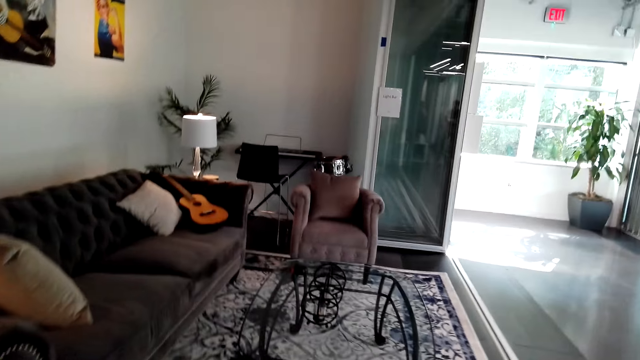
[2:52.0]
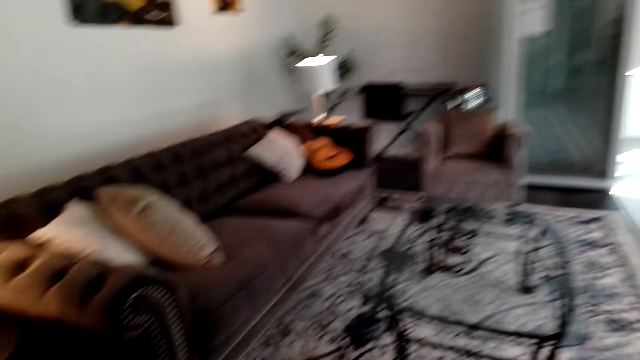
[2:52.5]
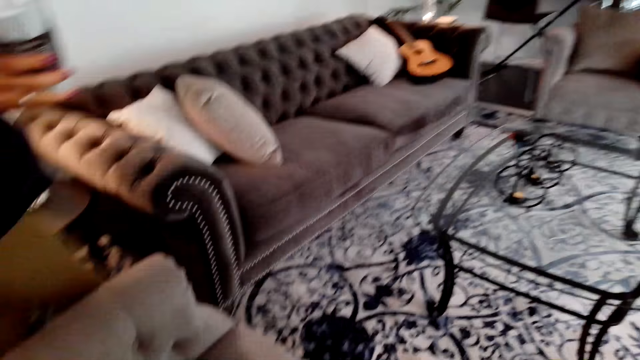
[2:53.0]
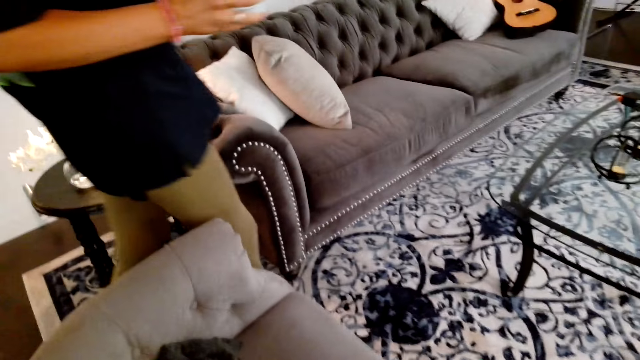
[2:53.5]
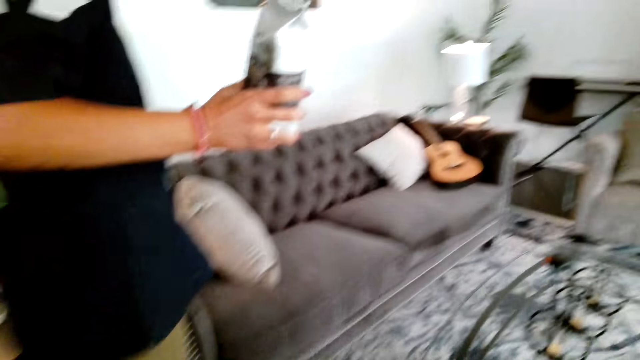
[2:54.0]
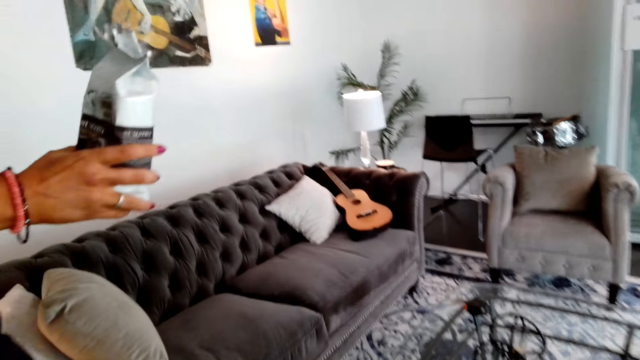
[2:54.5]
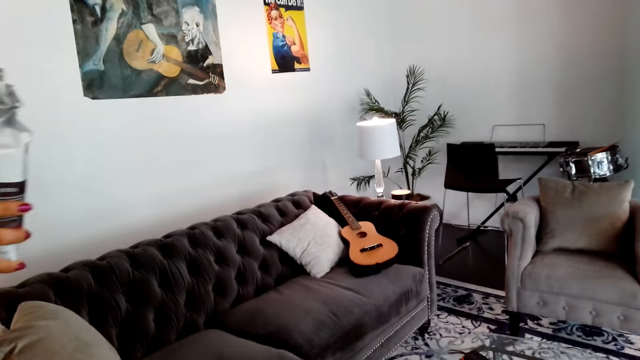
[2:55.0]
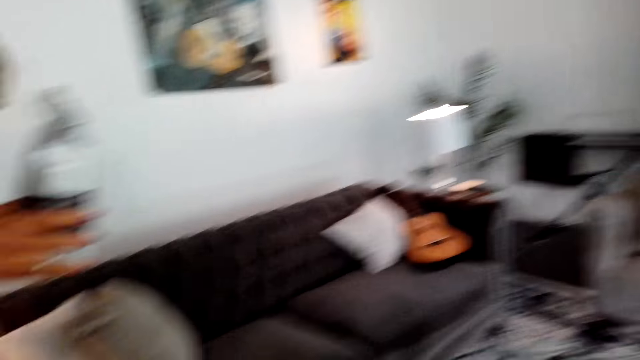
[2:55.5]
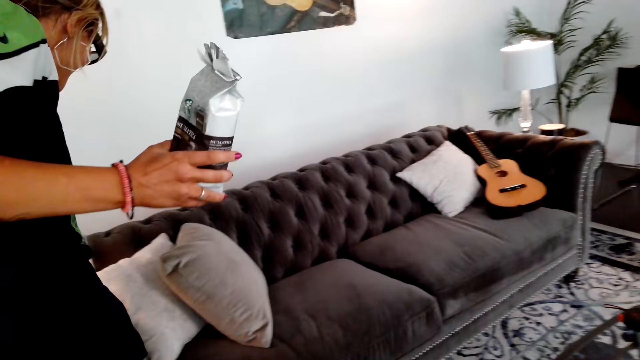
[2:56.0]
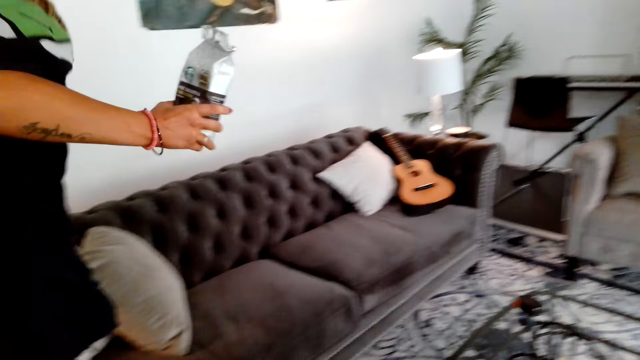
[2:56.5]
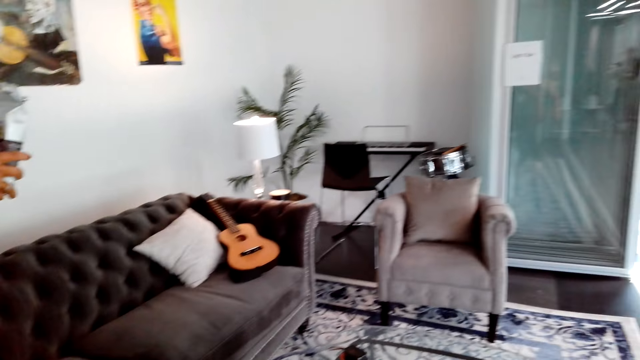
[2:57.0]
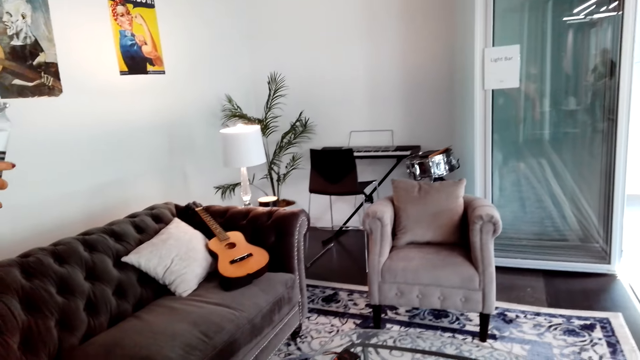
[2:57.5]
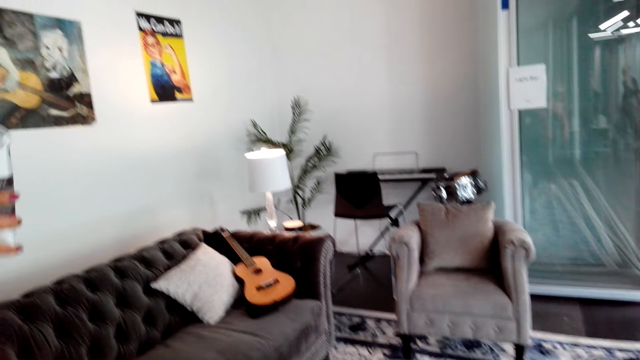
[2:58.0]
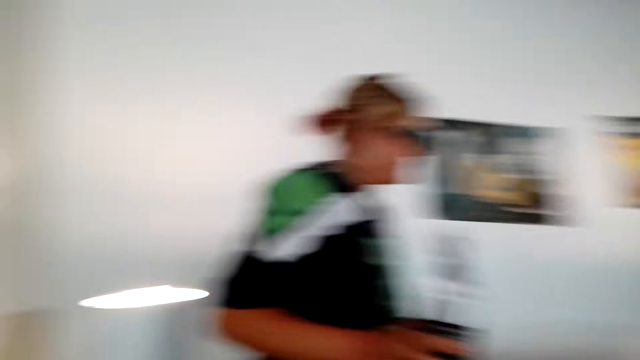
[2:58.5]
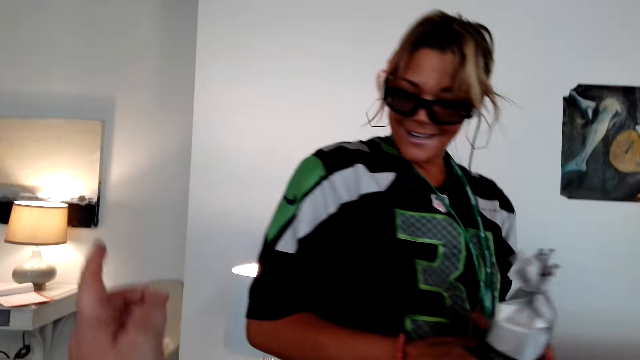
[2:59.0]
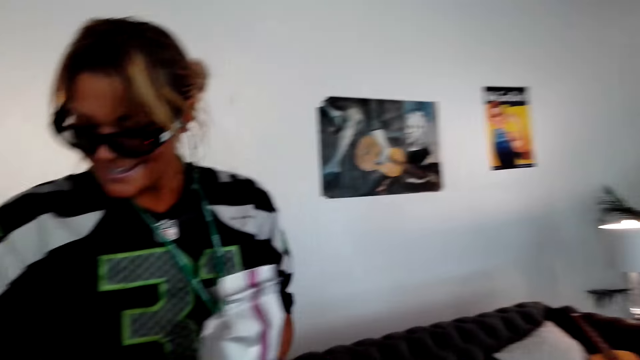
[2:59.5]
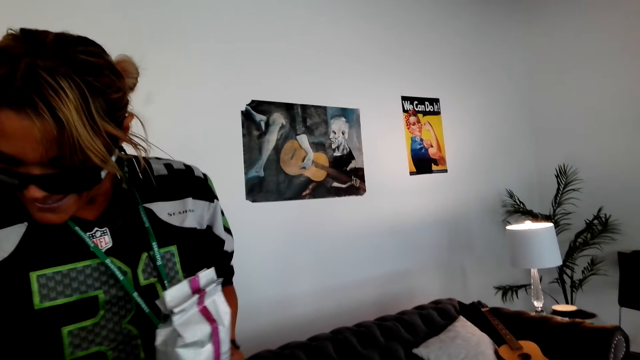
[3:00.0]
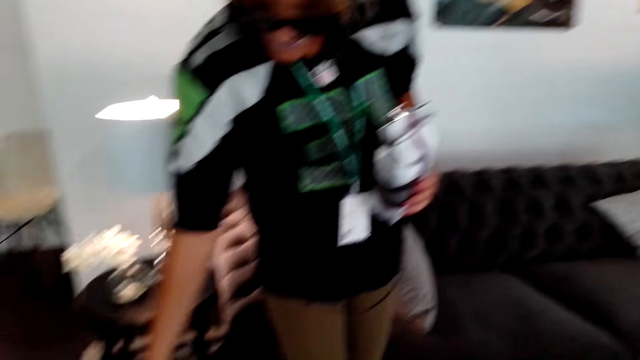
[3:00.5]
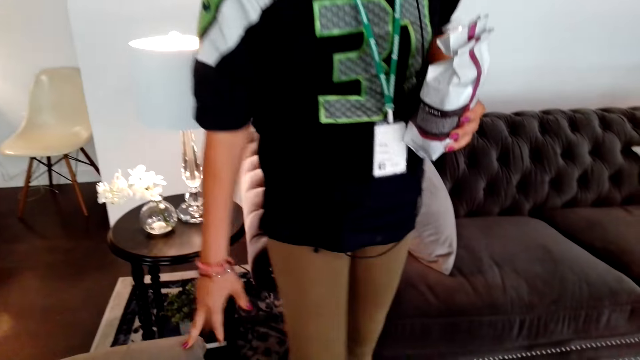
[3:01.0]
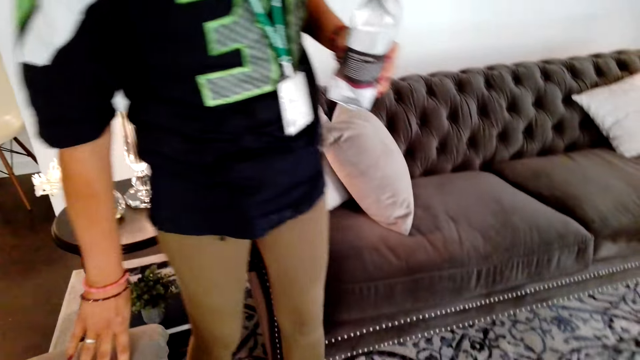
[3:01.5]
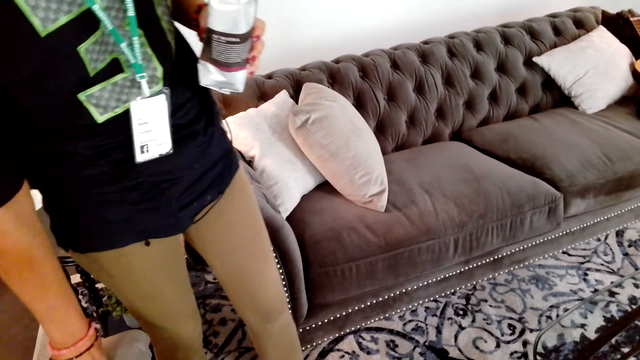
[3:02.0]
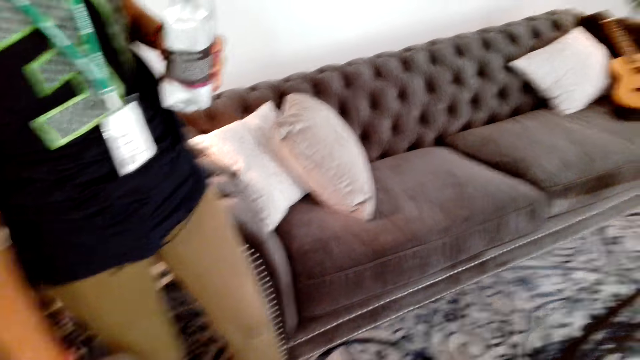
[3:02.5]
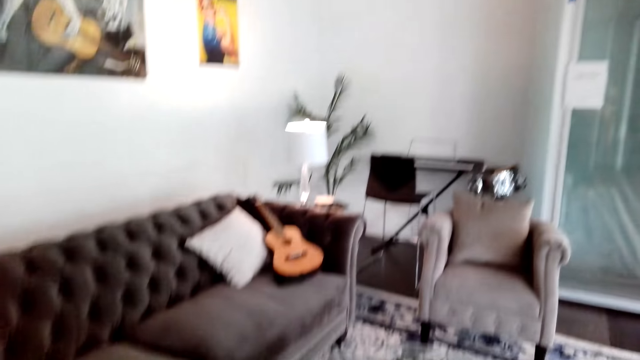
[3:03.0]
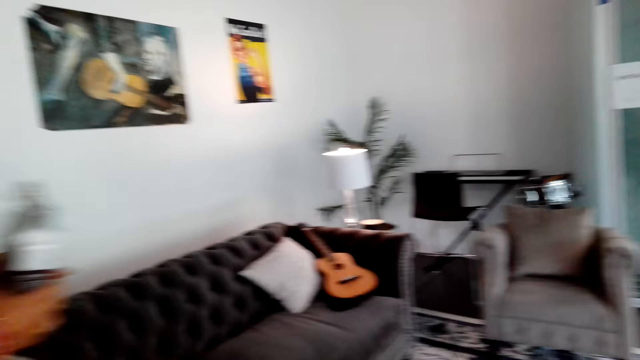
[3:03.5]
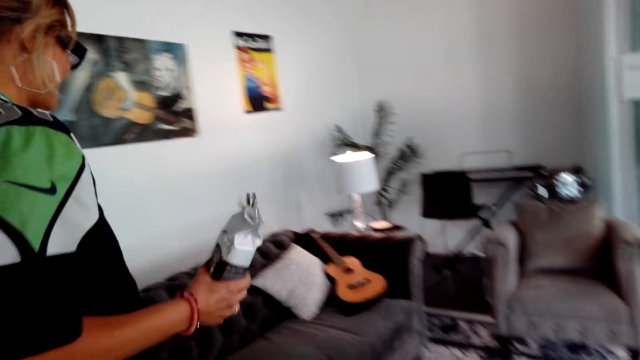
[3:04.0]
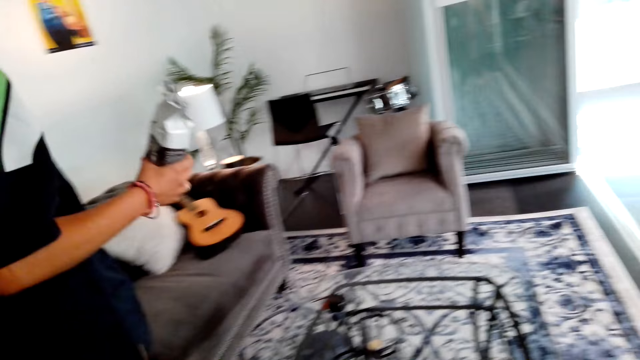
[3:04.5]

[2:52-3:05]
The camera wearer talks to a woman. The woman talks to the camera wearer. The camera wearer talks to the woman. The woman talks to the camera wearer. The camera wearer talks to the woman. The woman talks to the camera wearer and touches the couch. The woman talks to the camera wearer. The camera wearer looks around.

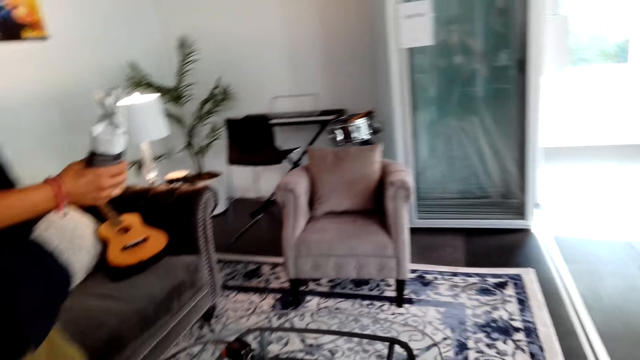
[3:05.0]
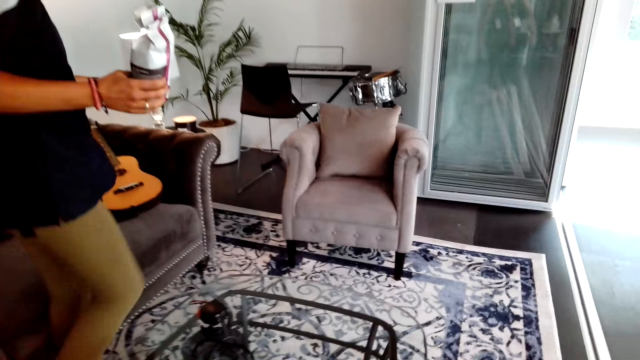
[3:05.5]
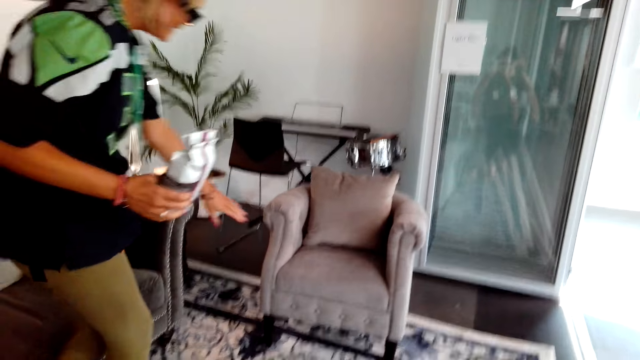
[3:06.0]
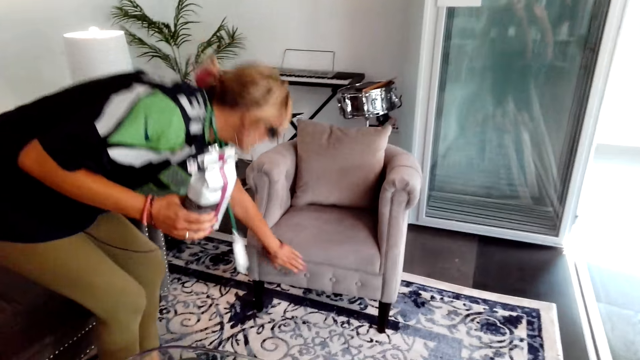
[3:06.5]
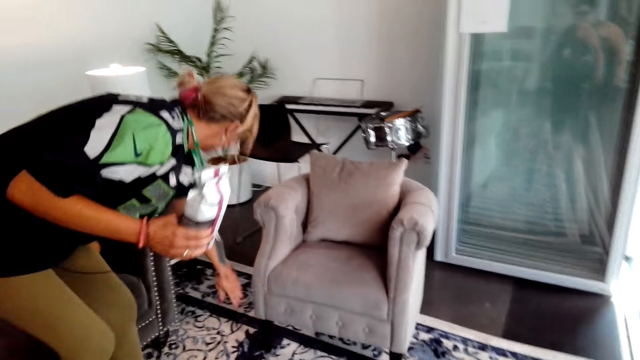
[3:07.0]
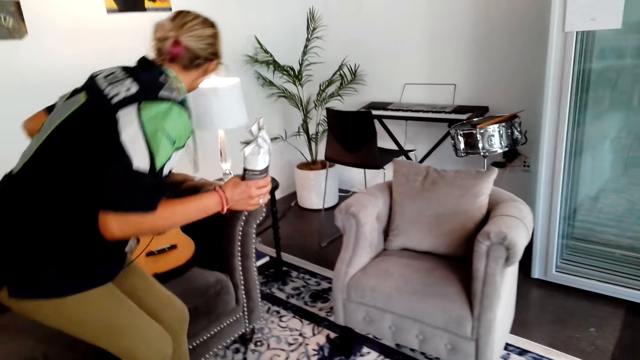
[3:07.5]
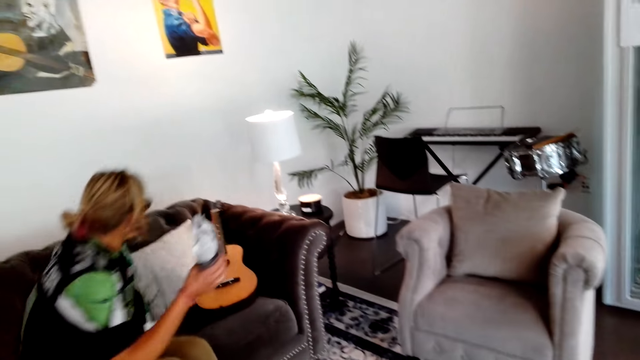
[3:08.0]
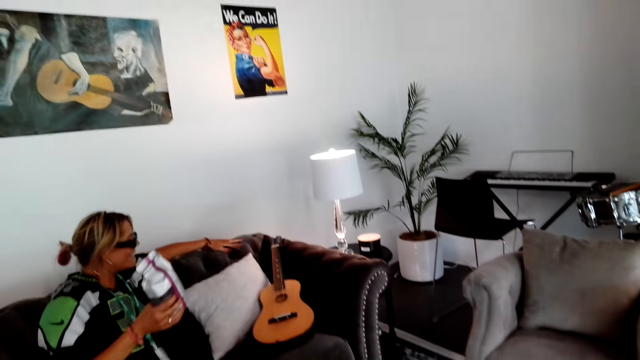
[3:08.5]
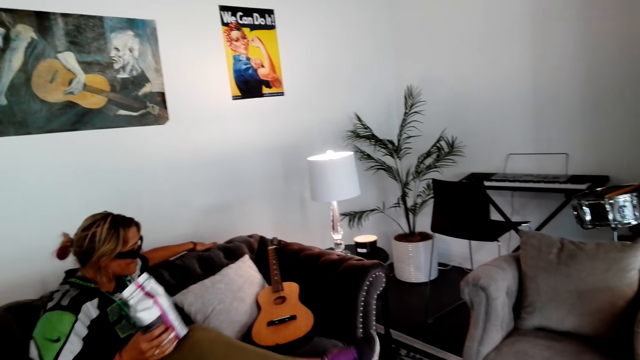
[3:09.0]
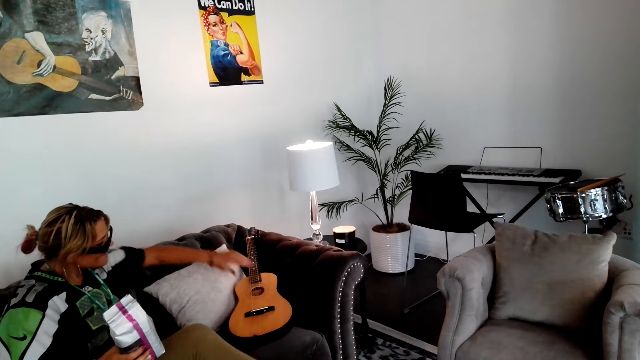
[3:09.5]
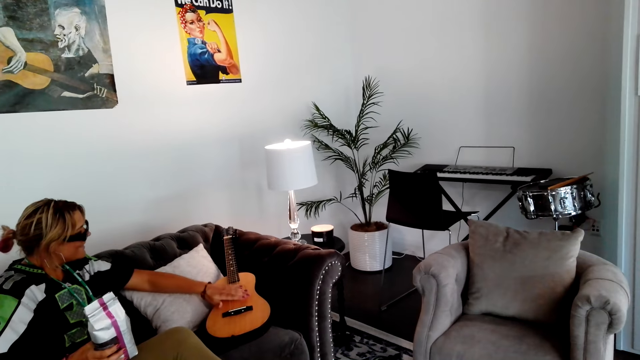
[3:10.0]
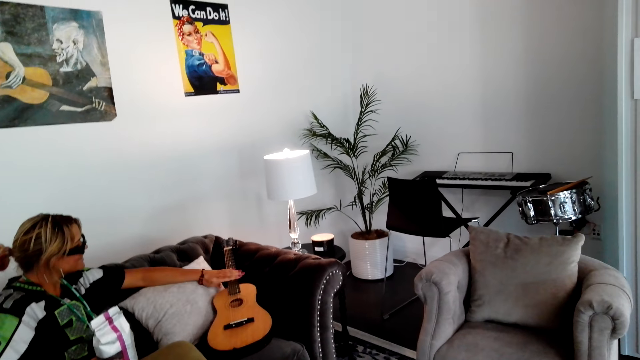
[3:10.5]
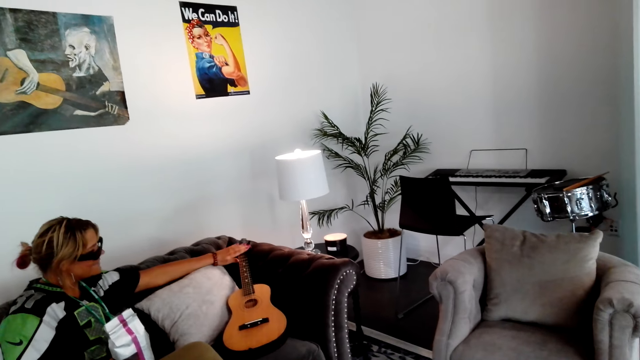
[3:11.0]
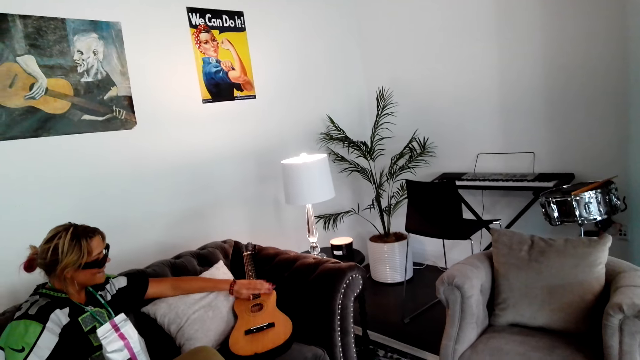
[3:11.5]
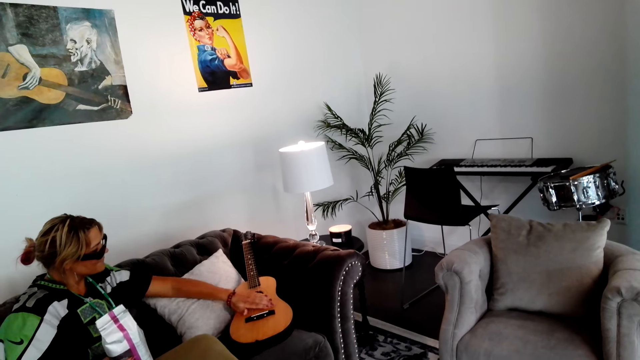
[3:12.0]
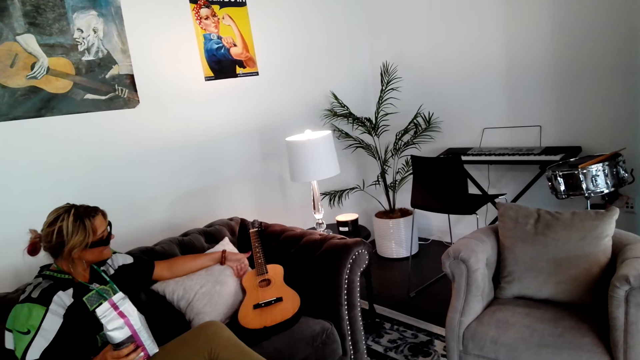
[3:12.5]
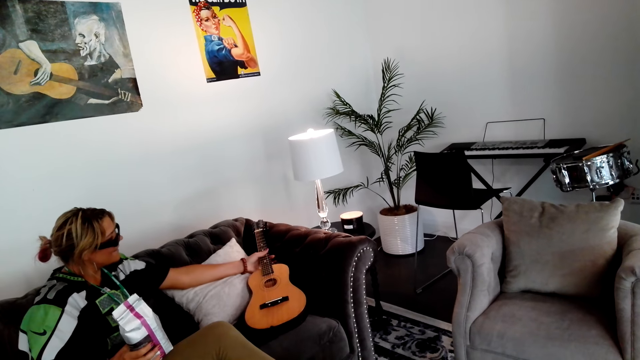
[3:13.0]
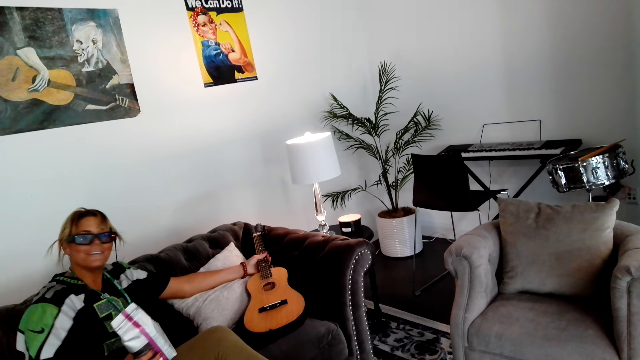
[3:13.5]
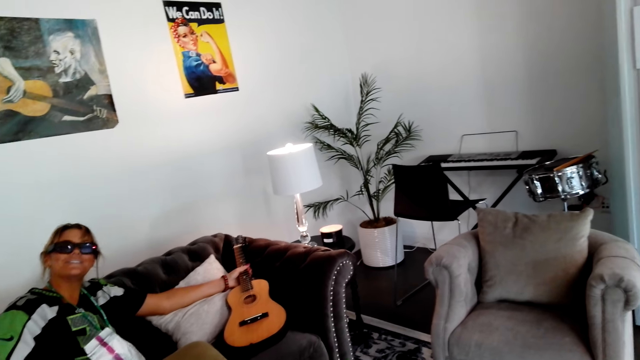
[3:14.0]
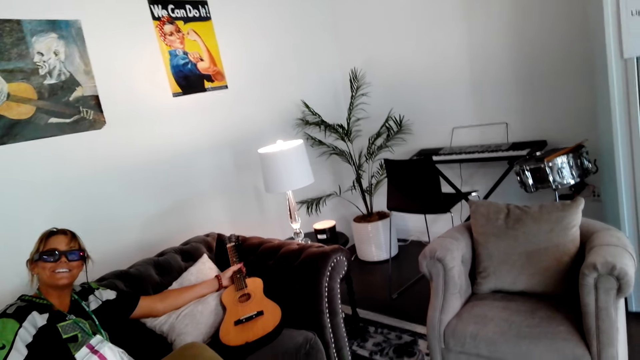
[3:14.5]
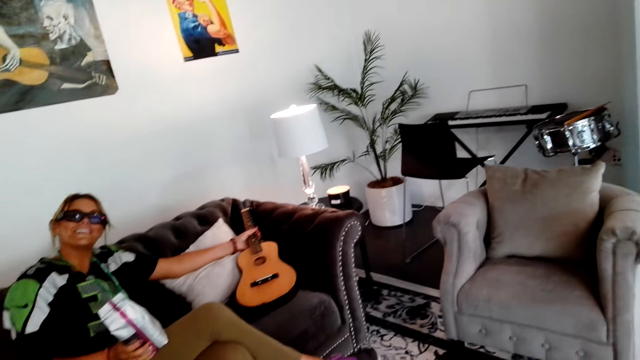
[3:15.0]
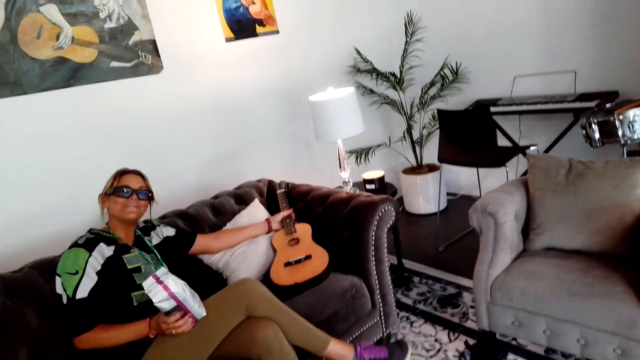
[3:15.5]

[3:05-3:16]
A woman talks to the camera wearer. The camera wearer talks to the woman. The woman talks to the camera wearer and touches the chair. The camera wearer talks to the woman. The woman talks to the camera wearer, sits on the chair, and touches the guitar with the left hand. The woman talks to the camera wearer. The camera wearer talks to the woman. The woman talks to the camera wearer and holds the guitar.
